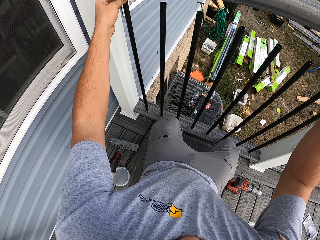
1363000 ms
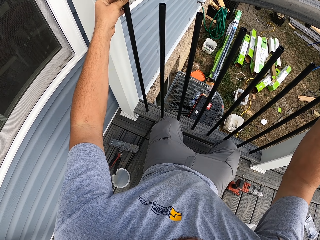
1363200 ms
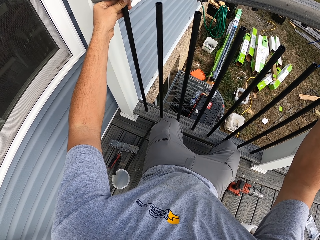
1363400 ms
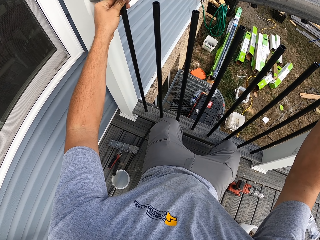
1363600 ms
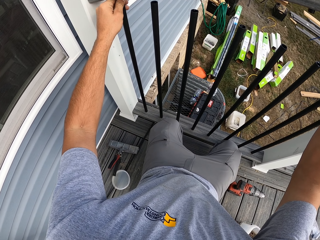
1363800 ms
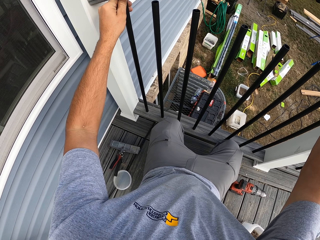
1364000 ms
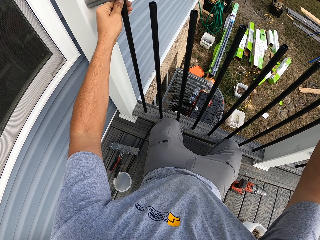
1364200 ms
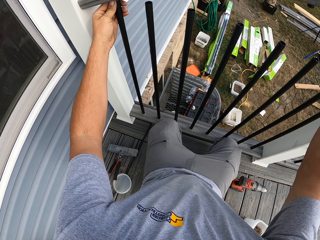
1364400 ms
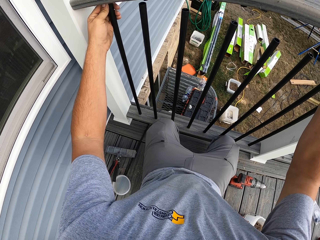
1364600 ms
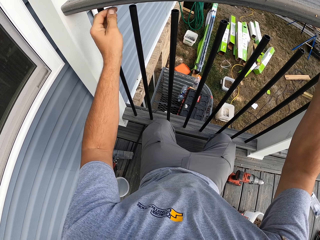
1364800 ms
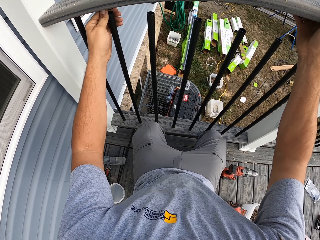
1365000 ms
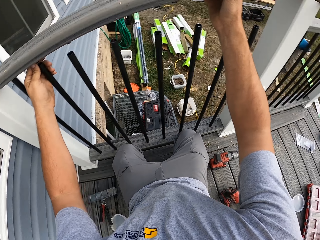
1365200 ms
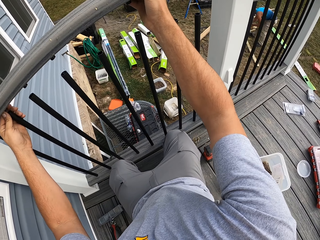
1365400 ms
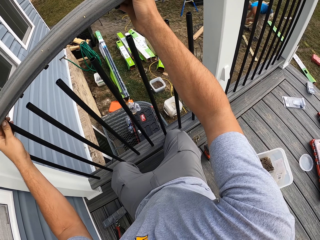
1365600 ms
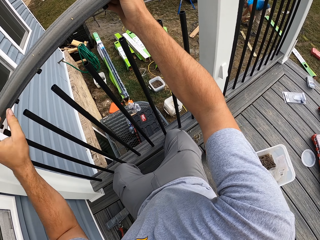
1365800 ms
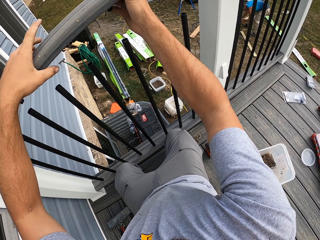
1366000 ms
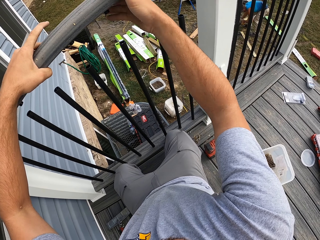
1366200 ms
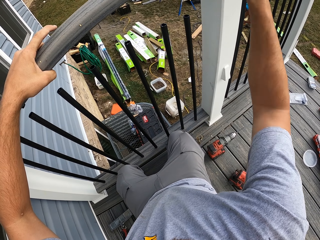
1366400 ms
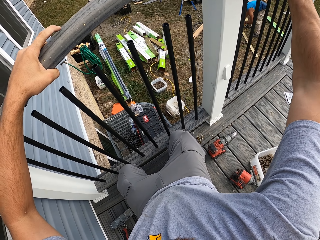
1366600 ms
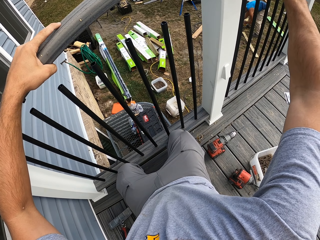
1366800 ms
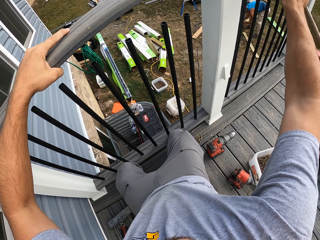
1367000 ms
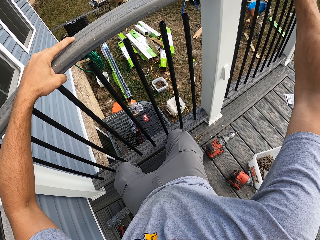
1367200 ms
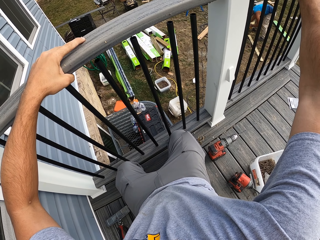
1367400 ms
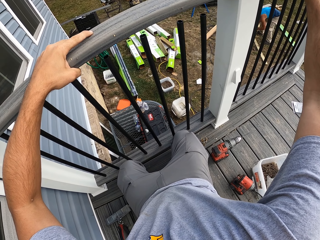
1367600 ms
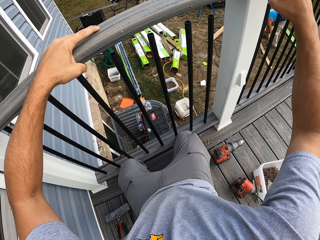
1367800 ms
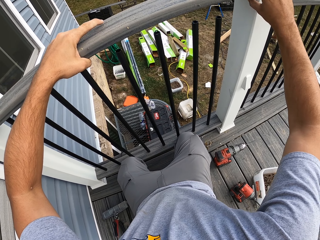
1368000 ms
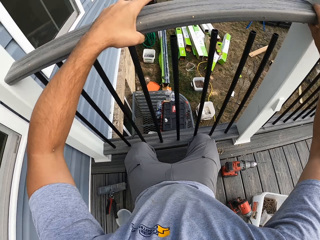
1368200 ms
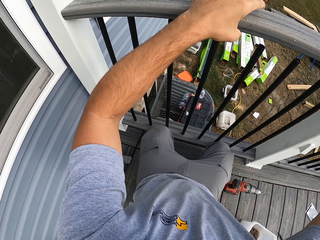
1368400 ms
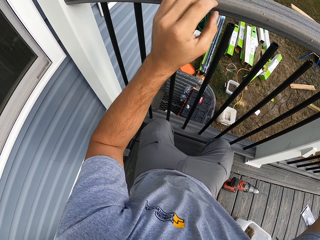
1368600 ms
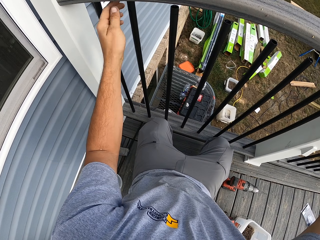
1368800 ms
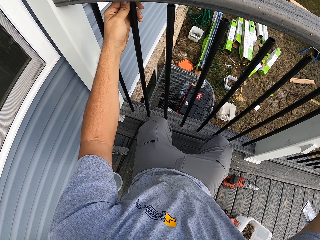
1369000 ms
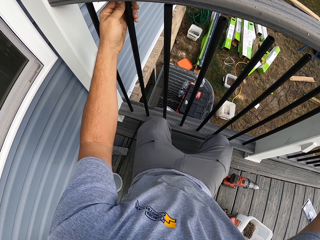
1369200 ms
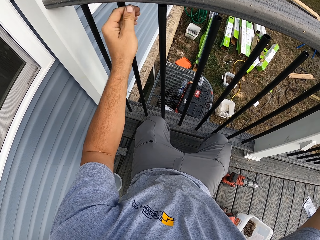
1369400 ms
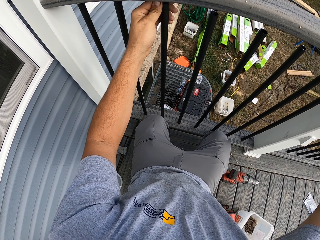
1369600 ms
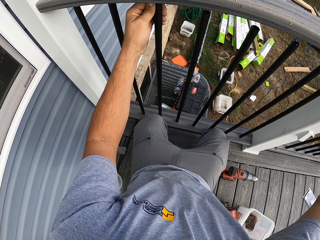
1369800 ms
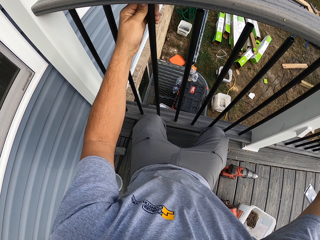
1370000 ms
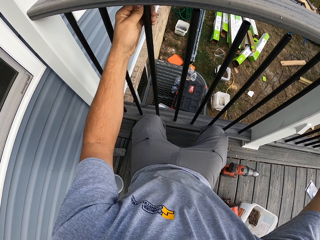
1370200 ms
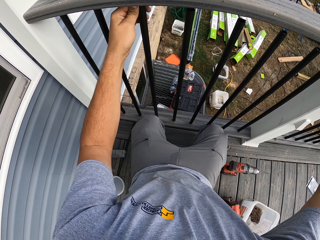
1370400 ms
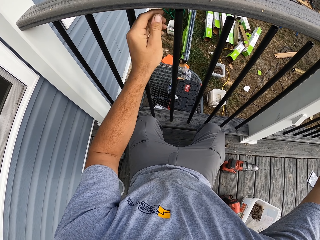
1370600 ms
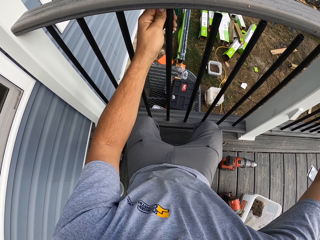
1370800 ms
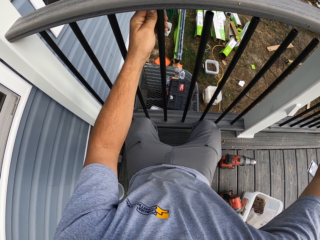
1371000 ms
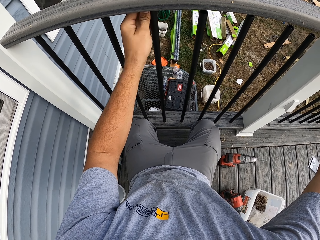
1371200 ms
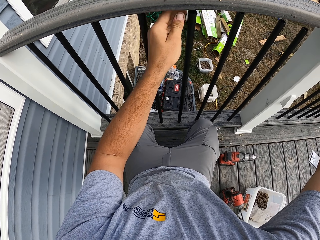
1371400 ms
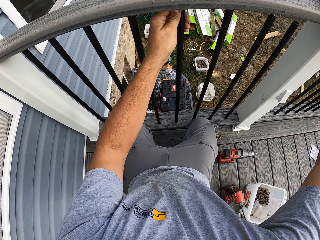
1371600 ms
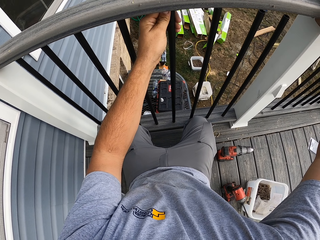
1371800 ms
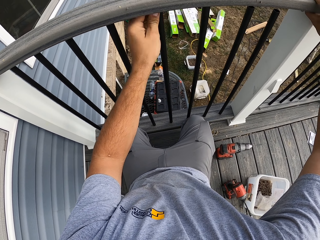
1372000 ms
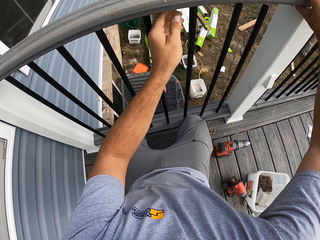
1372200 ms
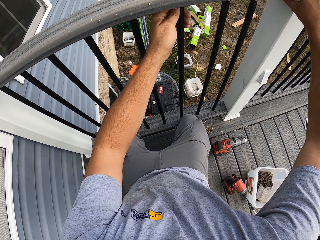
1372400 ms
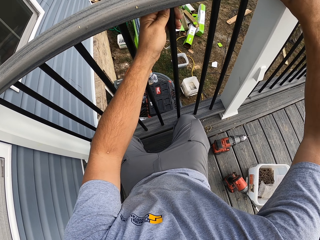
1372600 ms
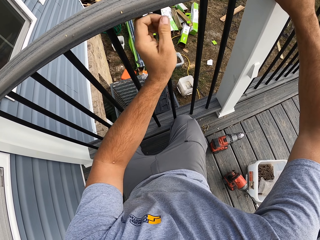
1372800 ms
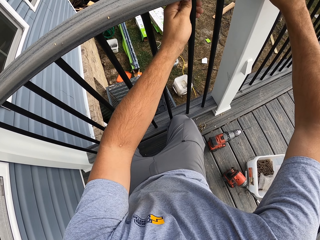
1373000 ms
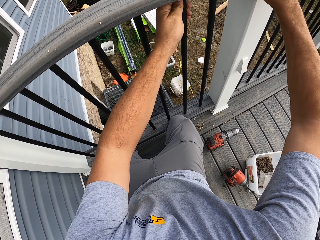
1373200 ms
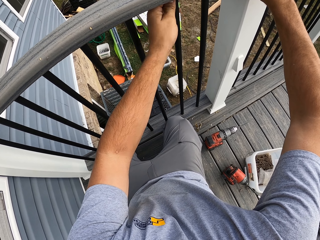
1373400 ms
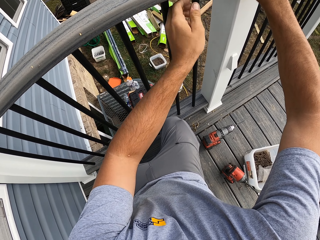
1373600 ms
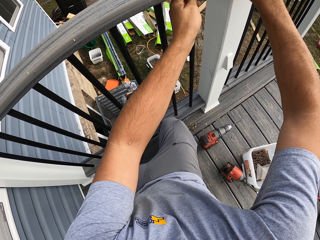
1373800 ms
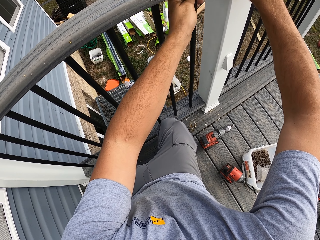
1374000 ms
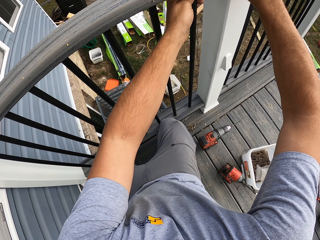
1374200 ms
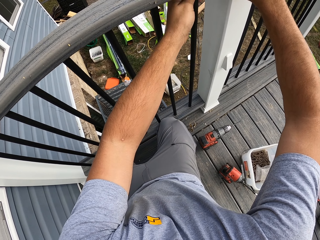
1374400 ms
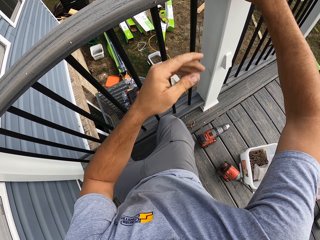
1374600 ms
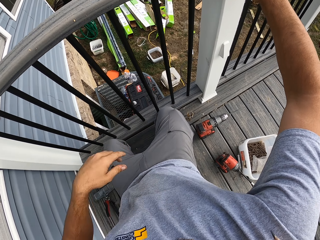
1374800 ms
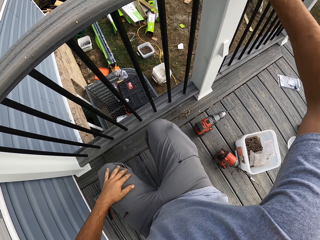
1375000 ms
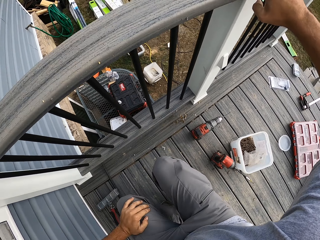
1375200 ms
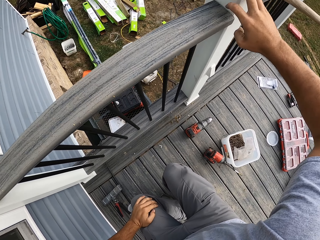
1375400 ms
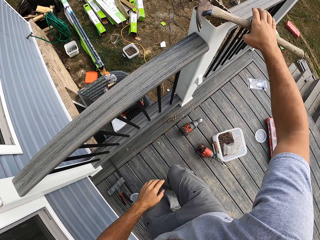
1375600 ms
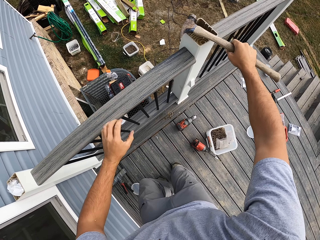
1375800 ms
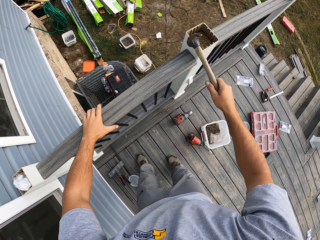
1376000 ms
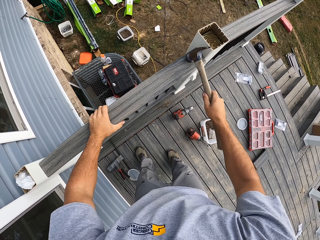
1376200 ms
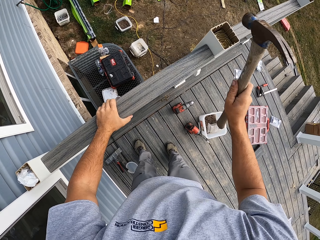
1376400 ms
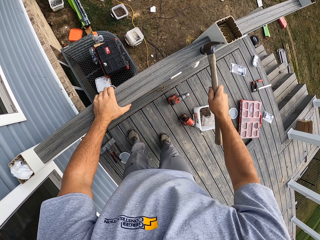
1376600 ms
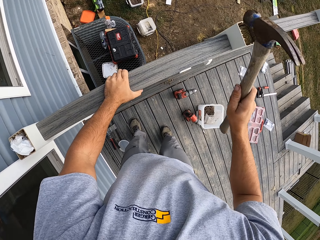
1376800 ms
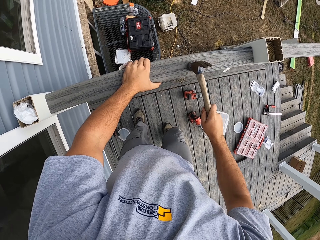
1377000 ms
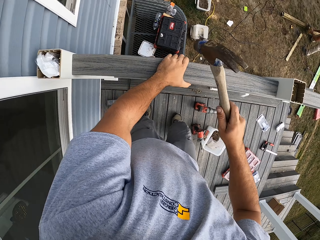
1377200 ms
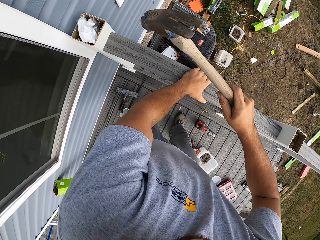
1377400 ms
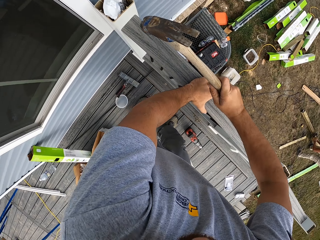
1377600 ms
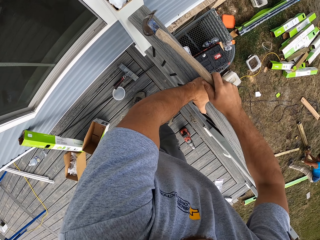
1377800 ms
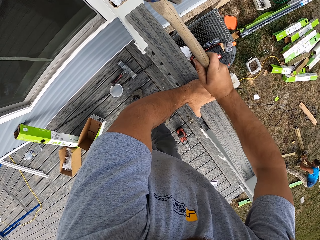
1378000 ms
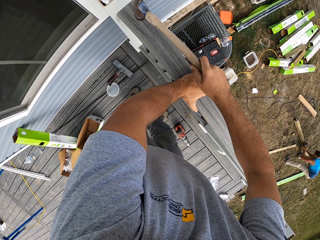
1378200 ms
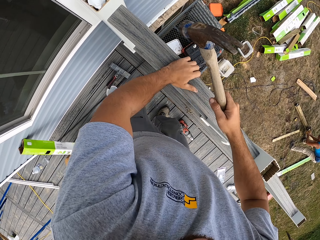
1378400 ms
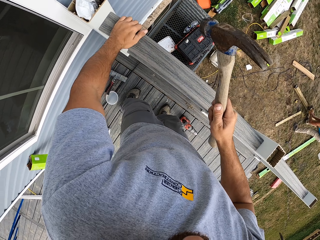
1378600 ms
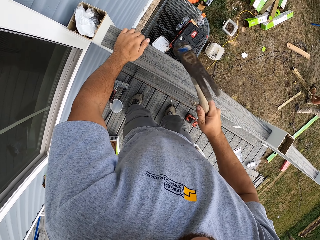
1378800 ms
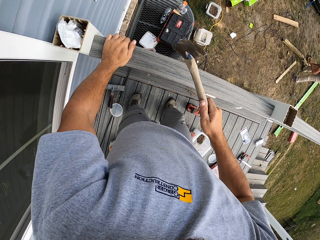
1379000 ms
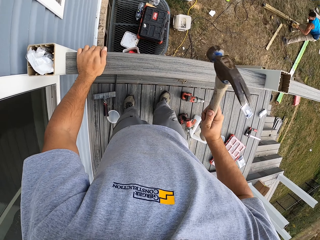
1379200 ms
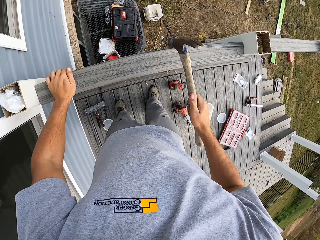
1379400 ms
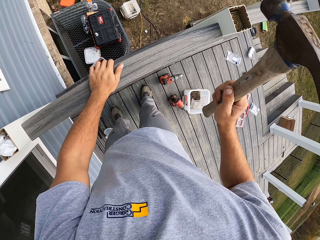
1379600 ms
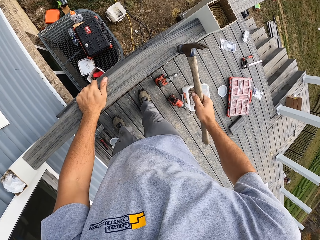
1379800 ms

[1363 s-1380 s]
The camera wearer places the wood in. They fix the wood on top of the pipes. They stand up, take the hammer, and hit the wood. They hammer in the hand rail.

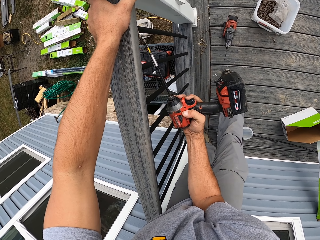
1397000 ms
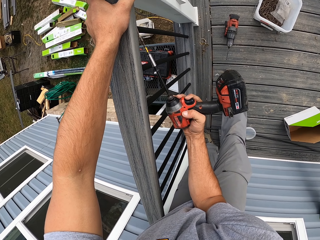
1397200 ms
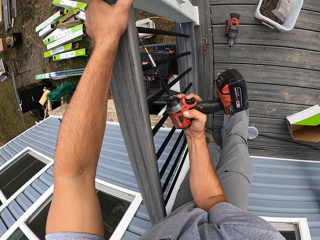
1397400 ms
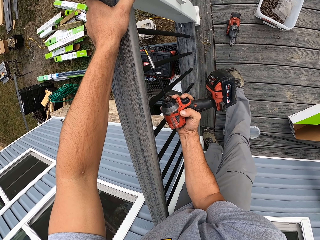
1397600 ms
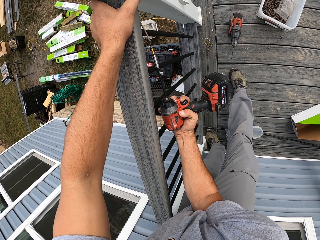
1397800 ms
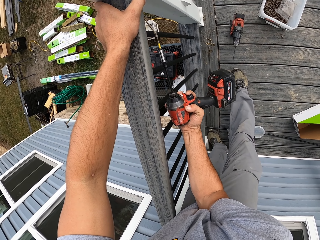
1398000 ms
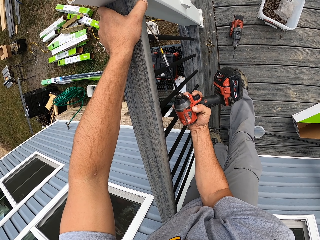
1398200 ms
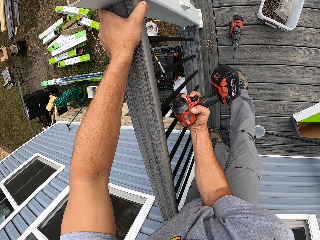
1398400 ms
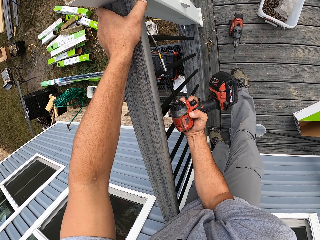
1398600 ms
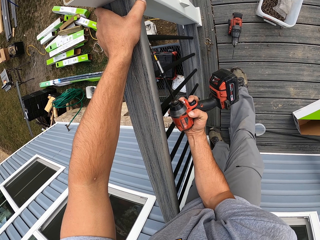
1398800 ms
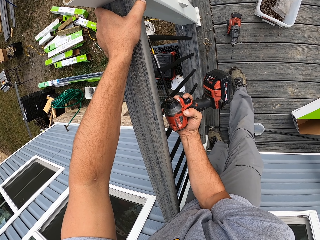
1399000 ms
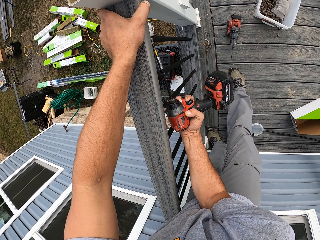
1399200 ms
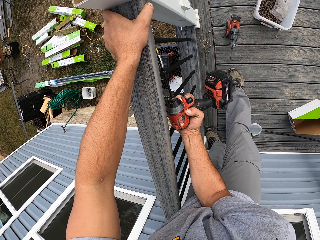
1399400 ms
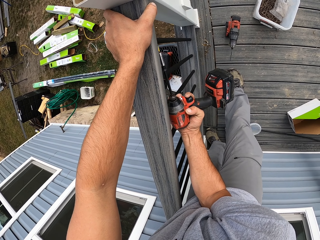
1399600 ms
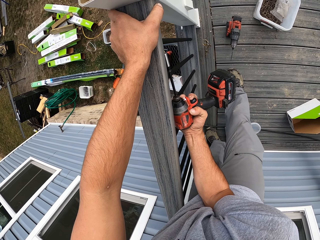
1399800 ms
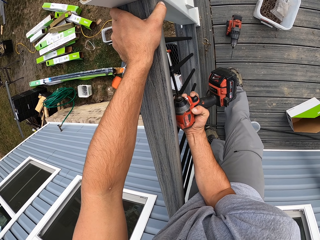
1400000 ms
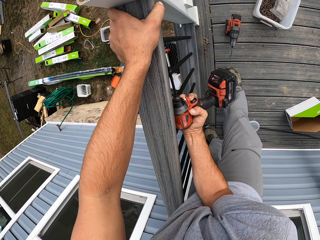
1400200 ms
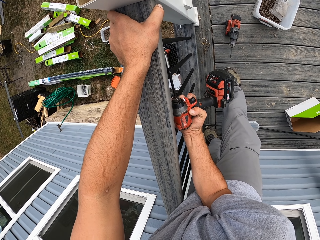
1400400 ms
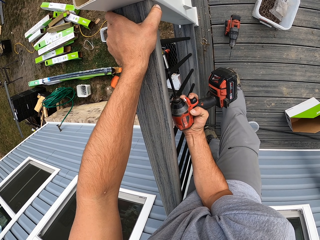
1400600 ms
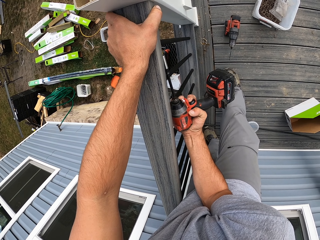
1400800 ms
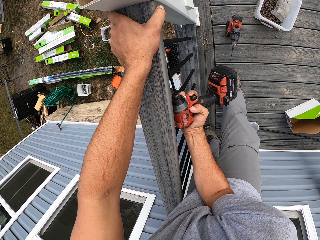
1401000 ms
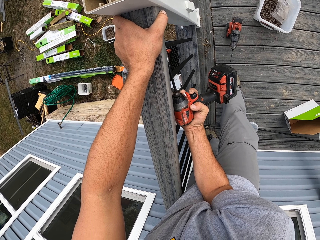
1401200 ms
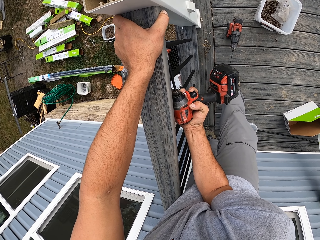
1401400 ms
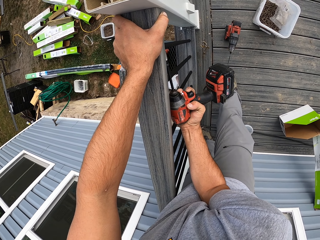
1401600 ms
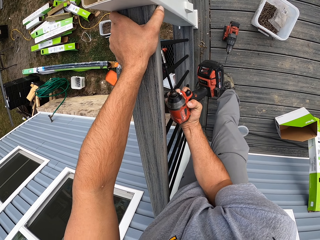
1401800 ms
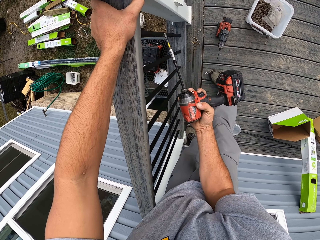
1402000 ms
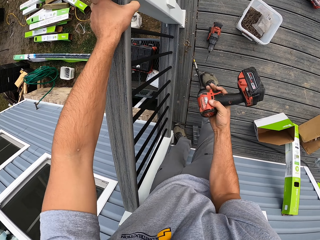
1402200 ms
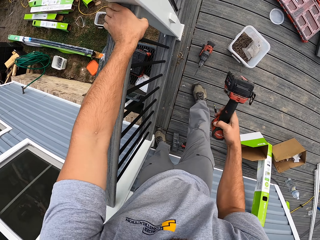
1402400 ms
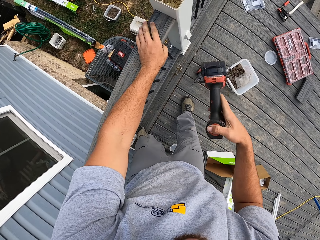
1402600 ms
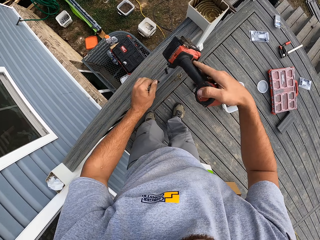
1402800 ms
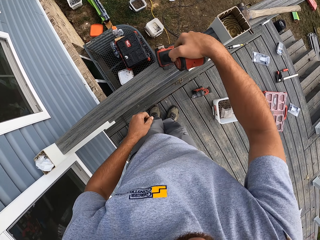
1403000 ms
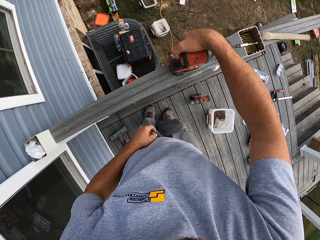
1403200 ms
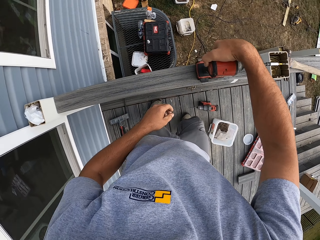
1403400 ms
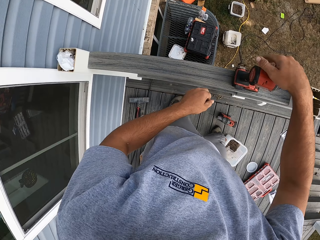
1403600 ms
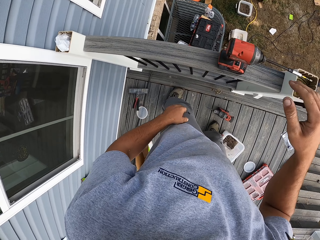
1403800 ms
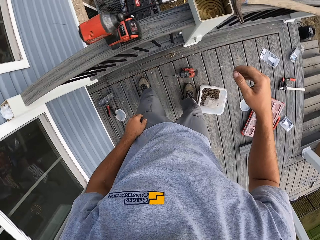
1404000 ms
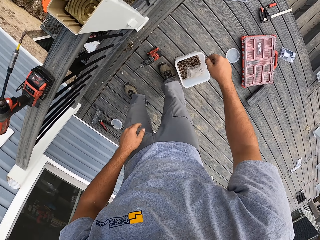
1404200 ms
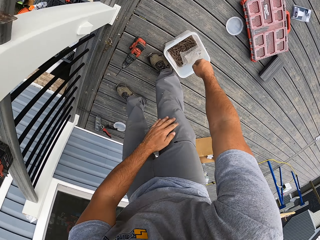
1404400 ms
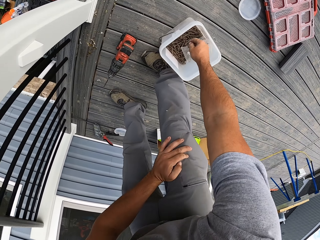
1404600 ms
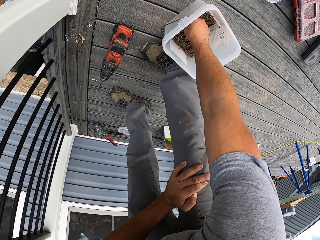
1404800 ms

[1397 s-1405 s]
The camera wearer screws the nail into the metal. They pick up the drill and place the drill on the hand rail. They bend down.
